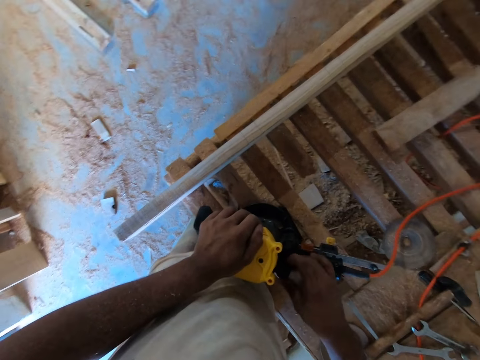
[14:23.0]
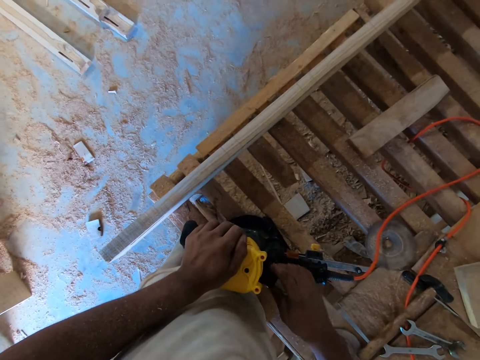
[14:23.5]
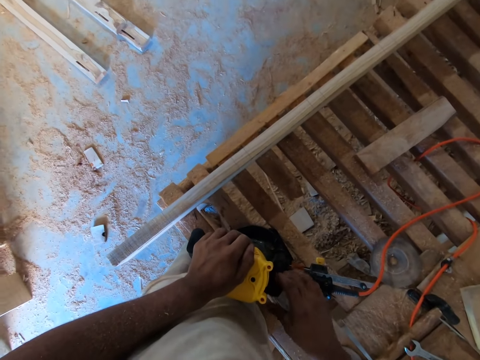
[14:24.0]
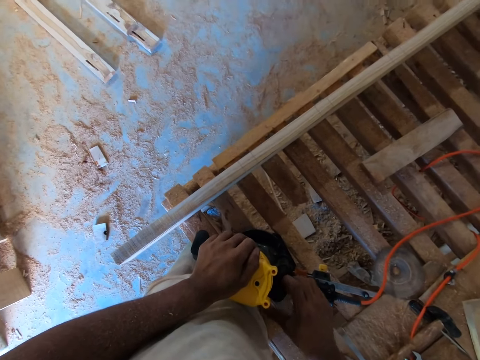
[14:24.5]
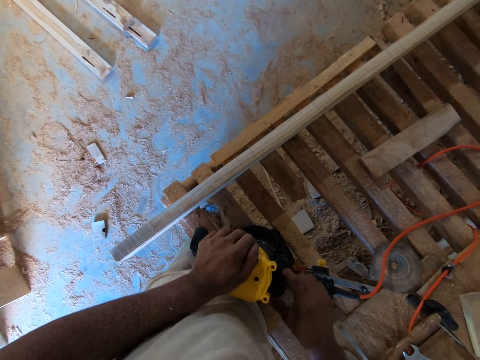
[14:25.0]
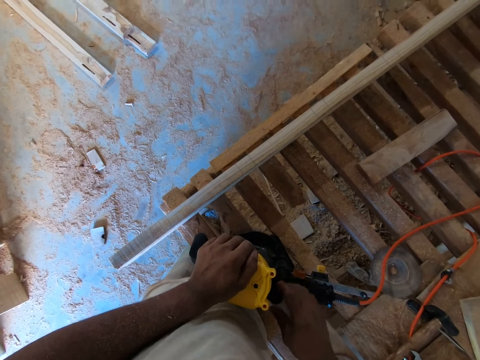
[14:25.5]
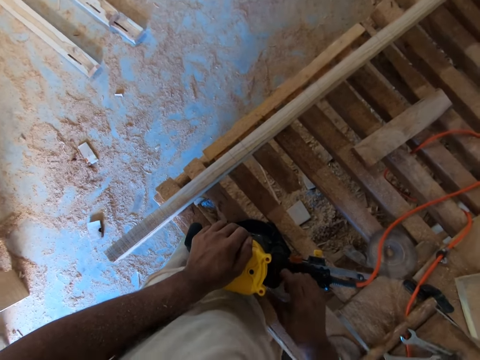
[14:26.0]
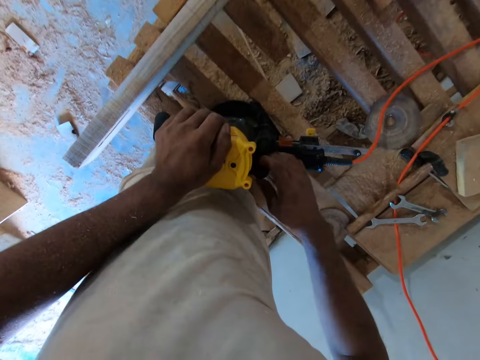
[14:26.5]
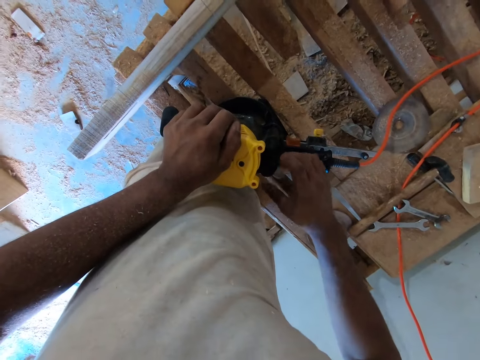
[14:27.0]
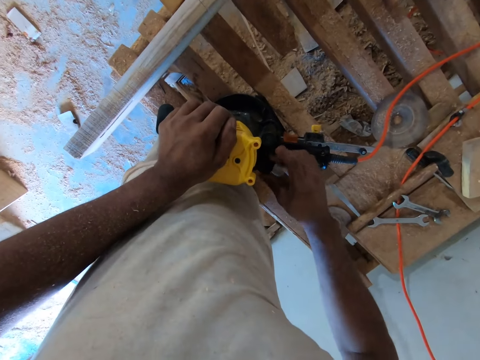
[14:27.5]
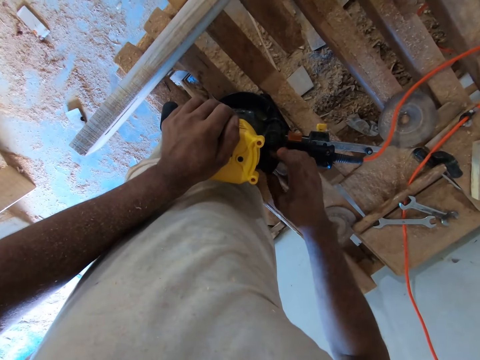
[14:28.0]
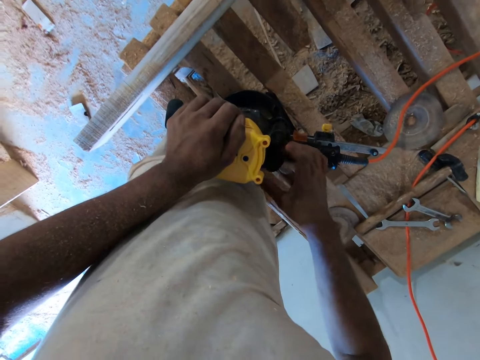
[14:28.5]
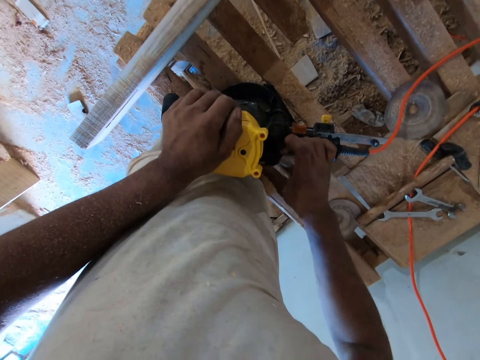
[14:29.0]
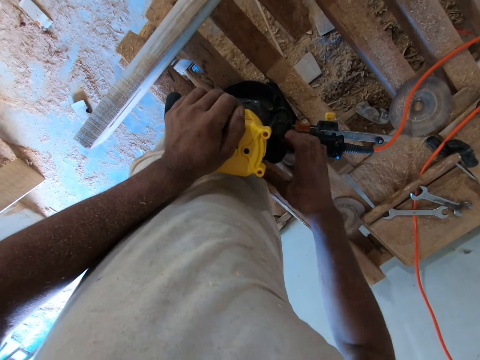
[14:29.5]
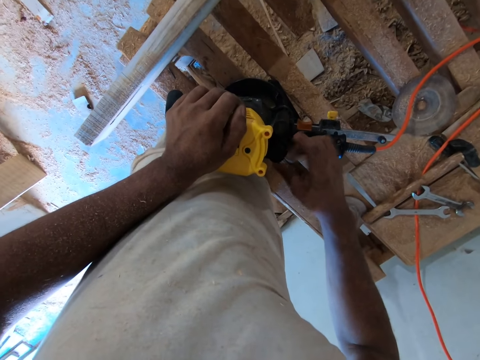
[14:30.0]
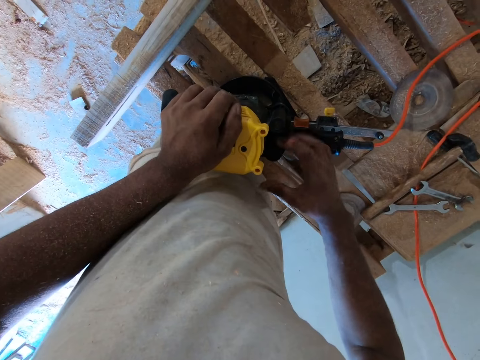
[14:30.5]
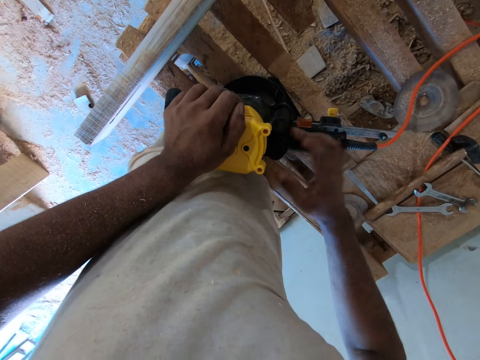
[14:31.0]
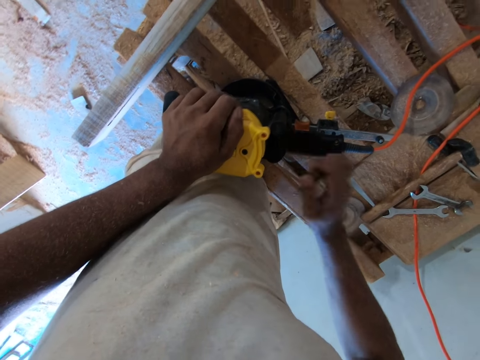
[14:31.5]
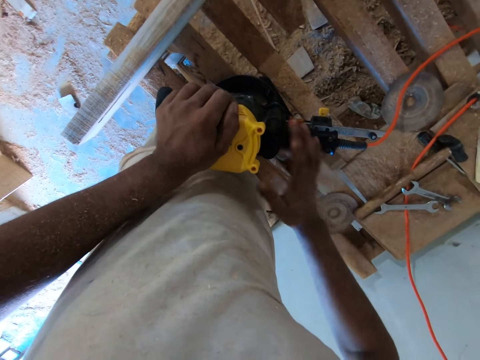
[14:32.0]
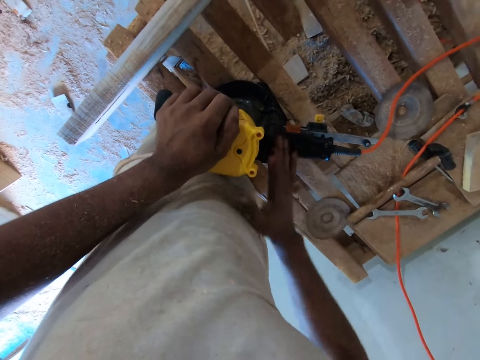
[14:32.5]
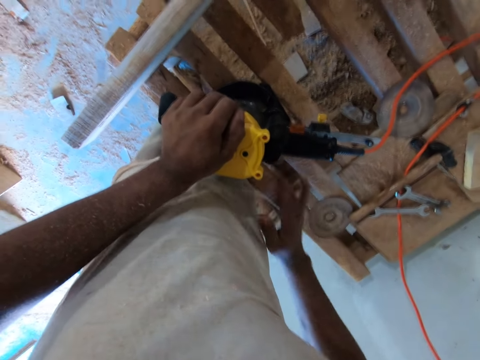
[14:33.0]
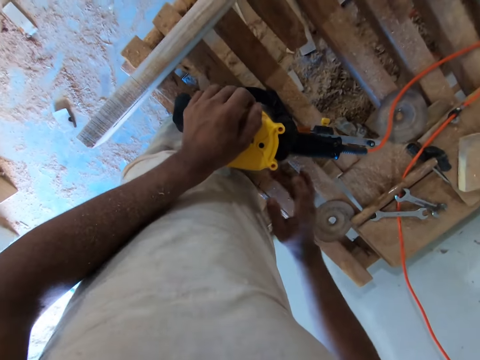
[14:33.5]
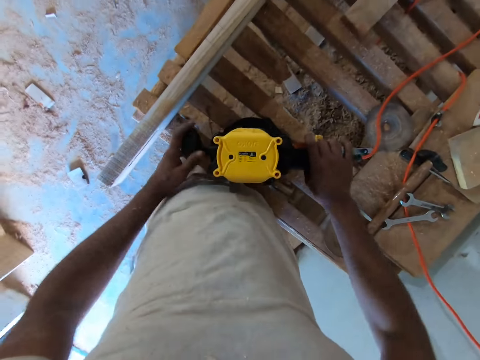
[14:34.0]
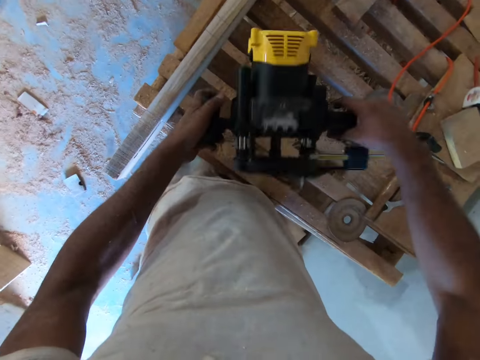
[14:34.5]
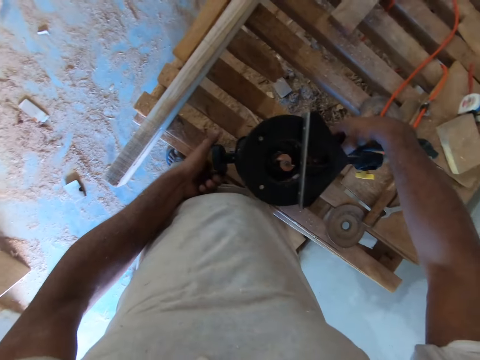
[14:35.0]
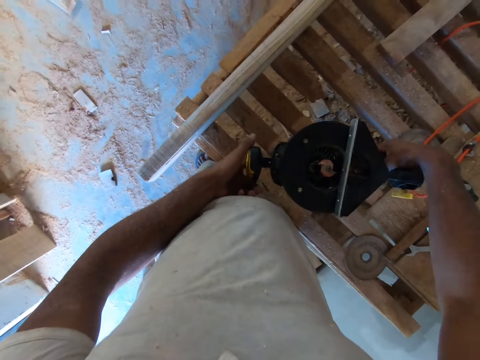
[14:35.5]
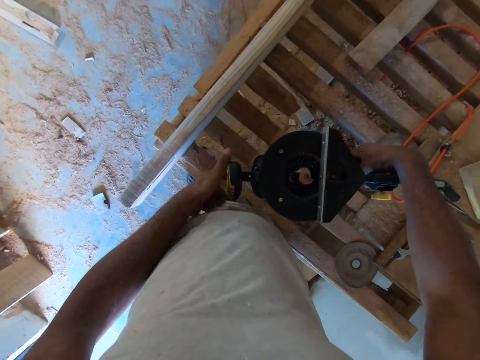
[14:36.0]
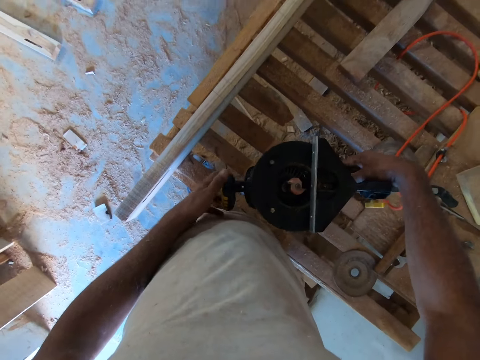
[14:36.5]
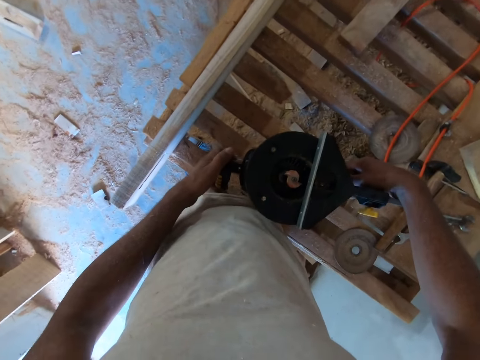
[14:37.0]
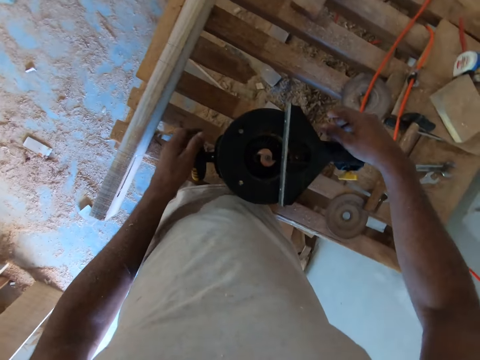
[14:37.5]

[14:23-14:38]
The camera wearer moves both hands. He turns the wood trimmer or electric smoothening panel on the table with both hands. He lifts the electric smoothening panel. He examines the electric smoothening panel.

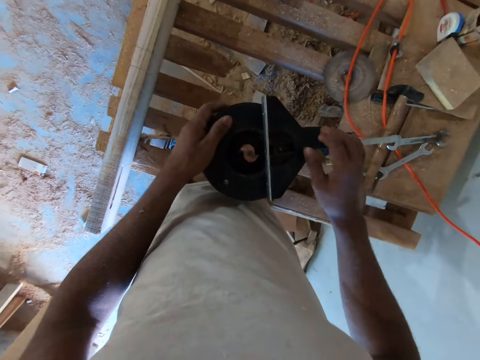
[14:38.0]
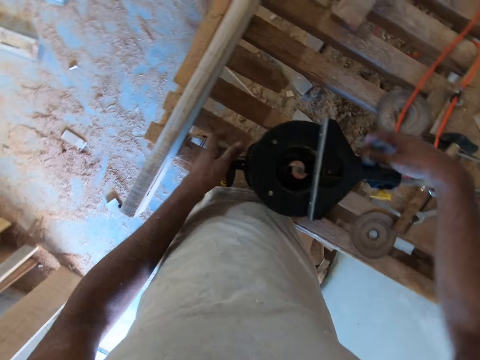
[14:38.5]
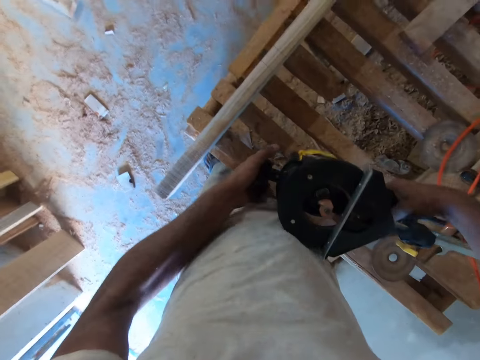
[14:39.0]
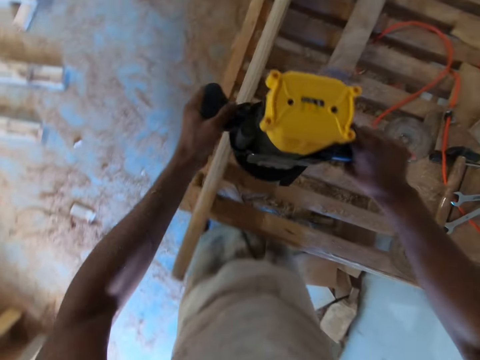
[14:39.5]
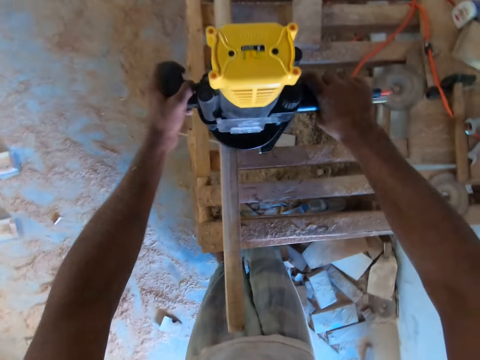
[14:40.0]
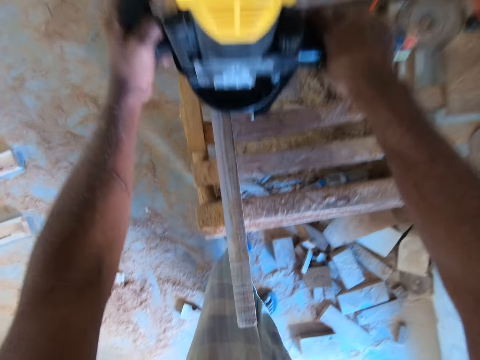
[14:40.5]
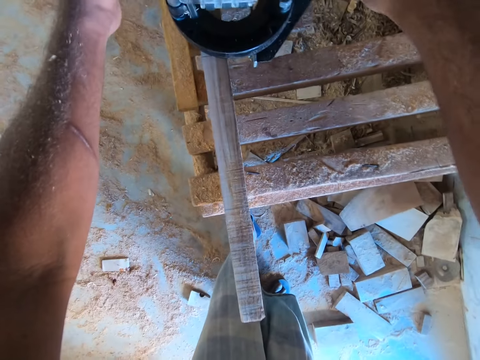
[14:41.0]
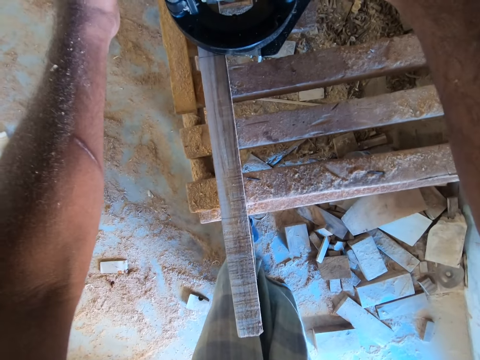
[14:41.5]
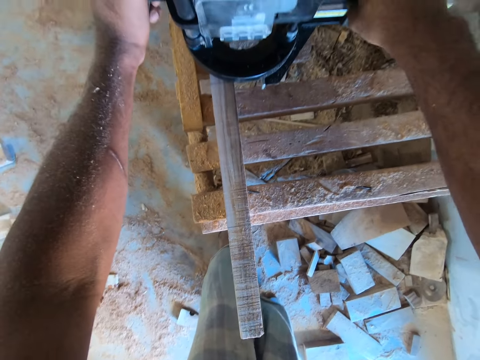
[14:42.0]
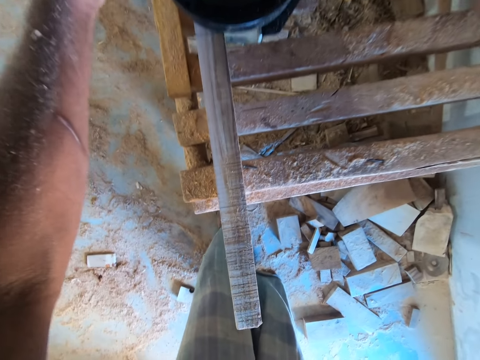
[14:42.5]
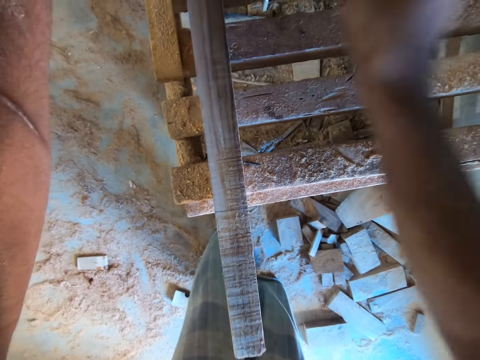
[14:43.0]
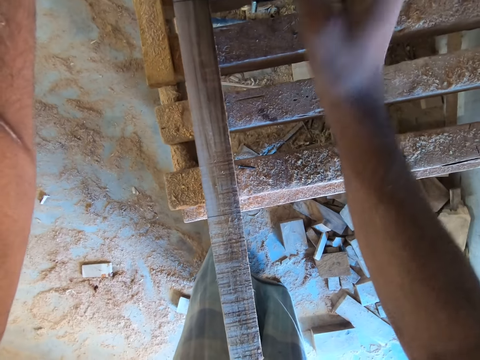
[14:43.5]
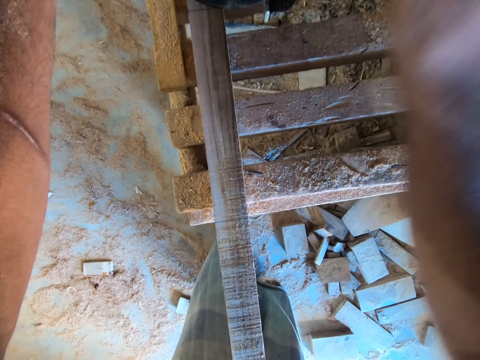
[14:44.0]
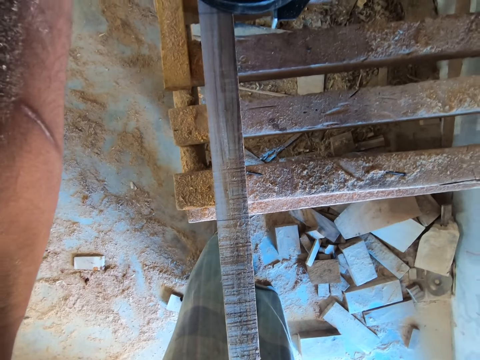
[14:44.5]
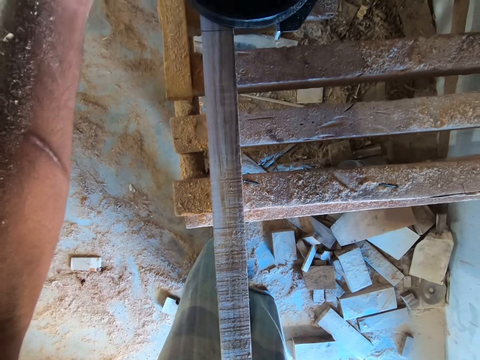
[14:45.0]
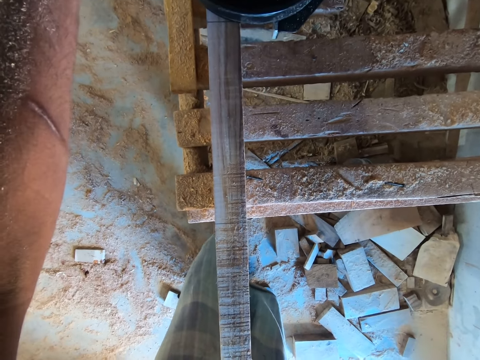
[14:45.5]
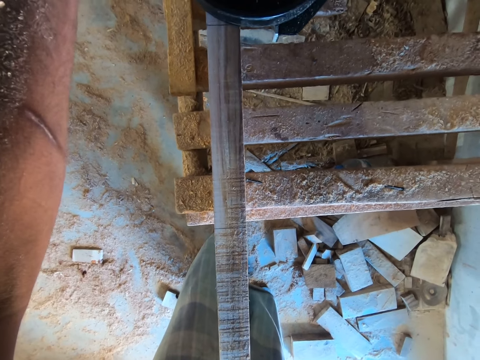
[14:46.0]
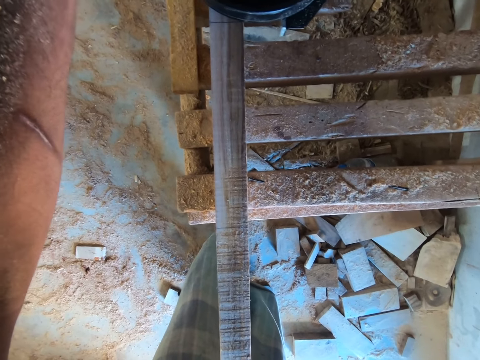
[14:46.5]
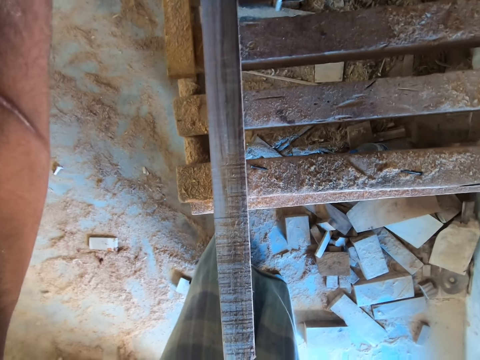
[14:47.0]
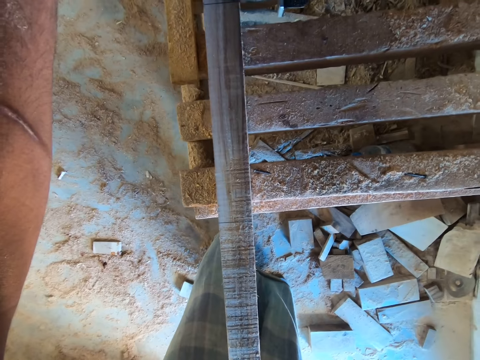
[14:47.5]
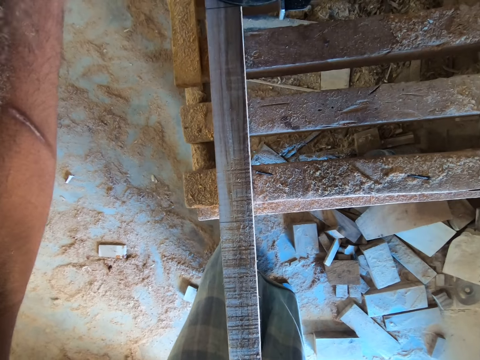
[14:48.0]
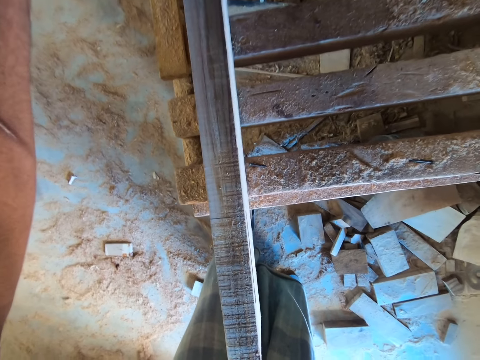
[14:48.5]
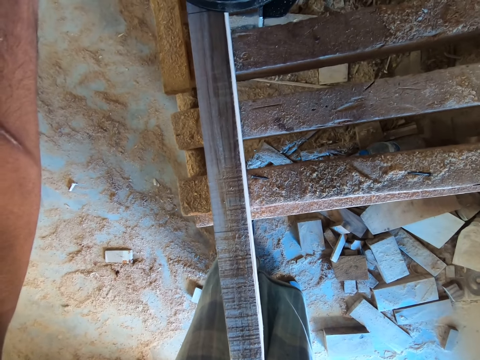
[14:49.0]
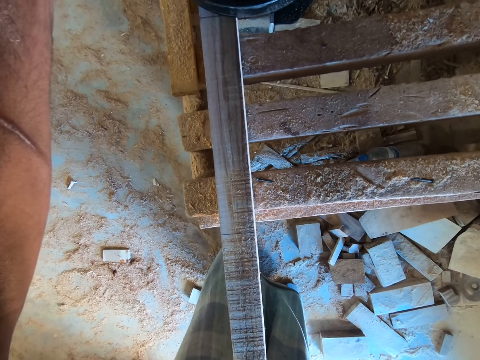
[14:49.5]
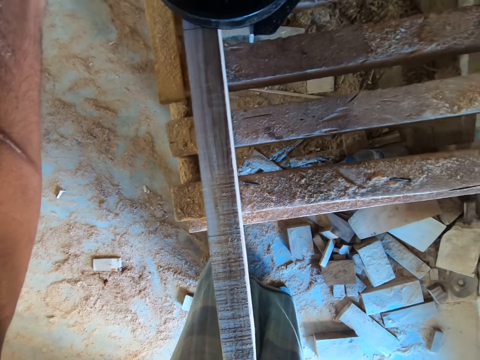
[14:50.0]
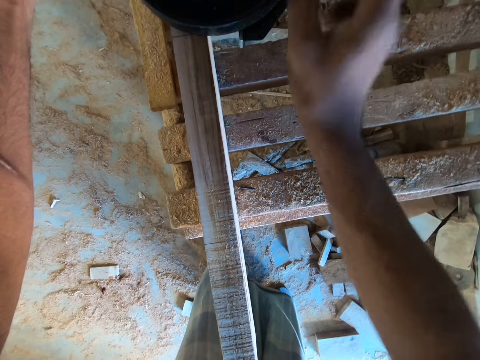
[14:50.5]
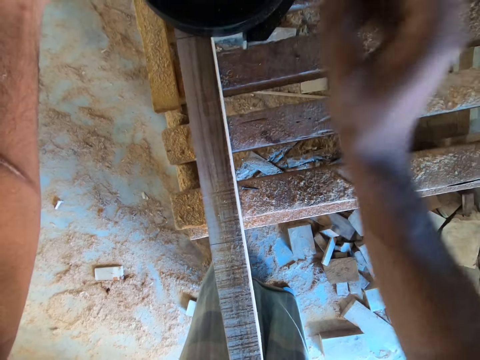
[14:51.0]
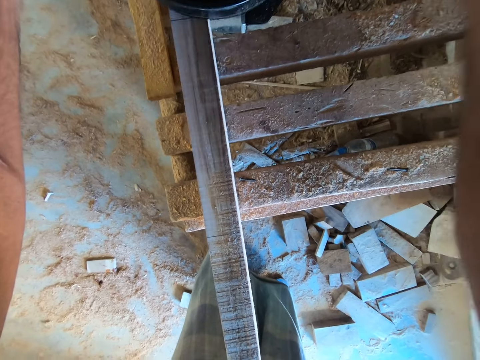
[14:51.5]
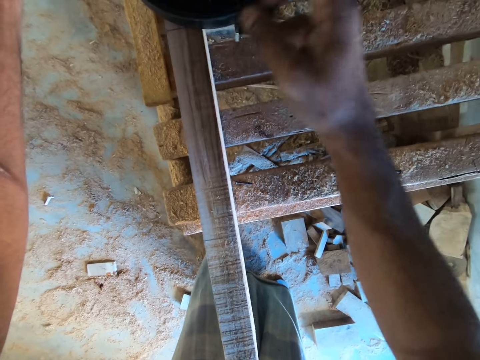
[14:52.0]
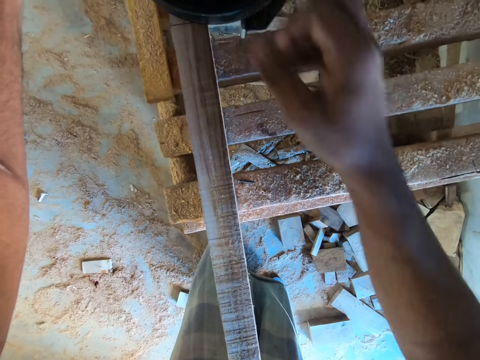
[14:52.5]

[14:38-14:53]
The camera wearer moves both hands. He lifts the electric smoothening panel or wood trimmer. He turns the wood trimmer on a piece of wood on the table with both hands. He examines the electric smoothening panel. He wipes the wood trimmer on the piece of wood on the table with his right hand. He wipes the wood trimmer again.
